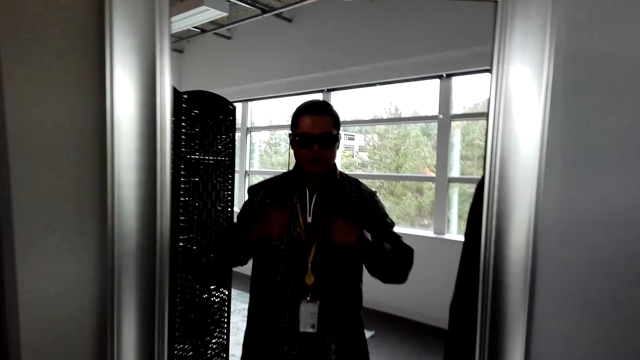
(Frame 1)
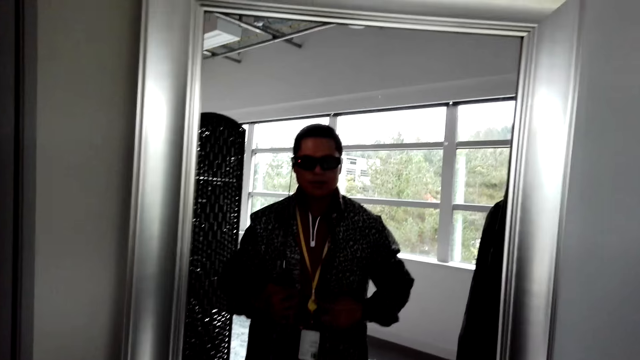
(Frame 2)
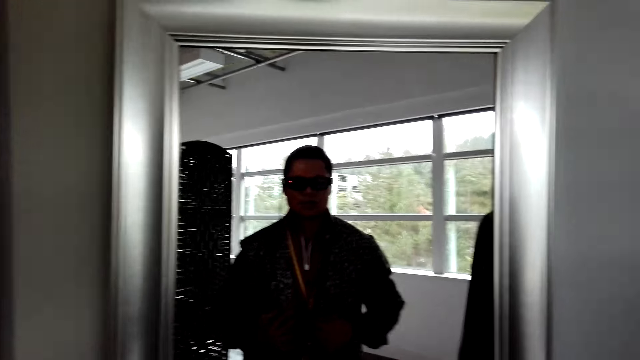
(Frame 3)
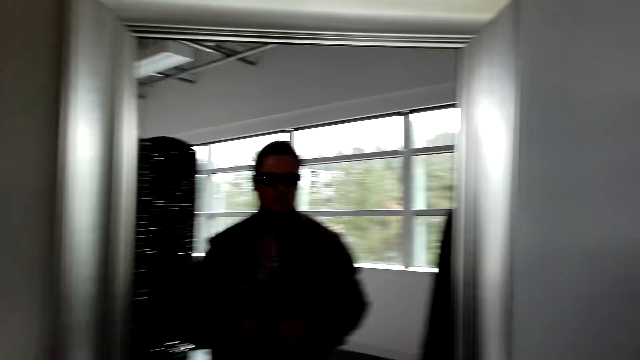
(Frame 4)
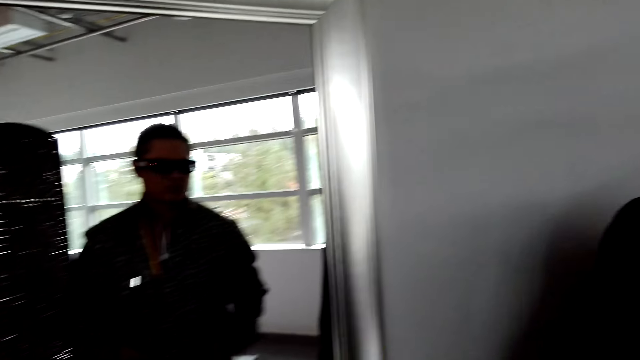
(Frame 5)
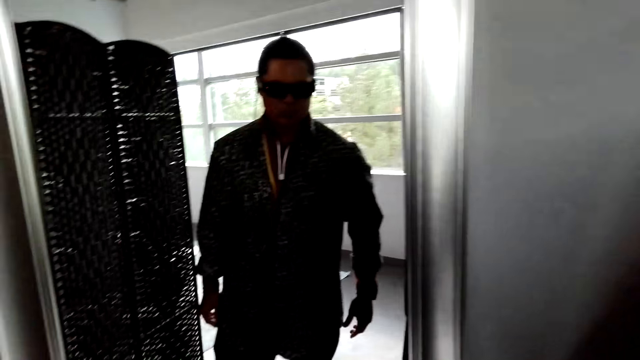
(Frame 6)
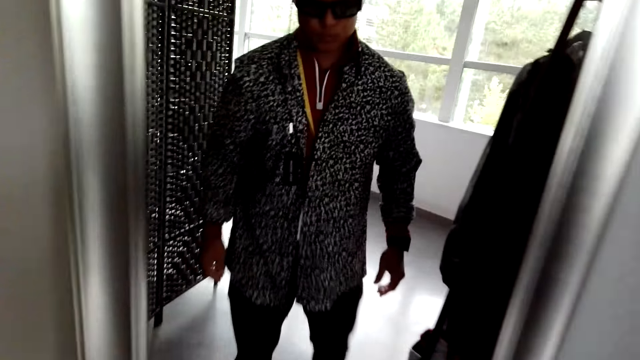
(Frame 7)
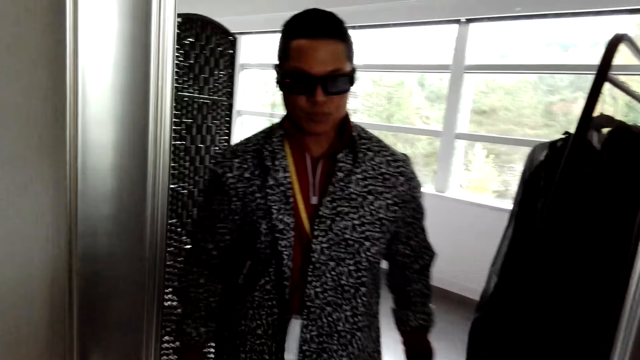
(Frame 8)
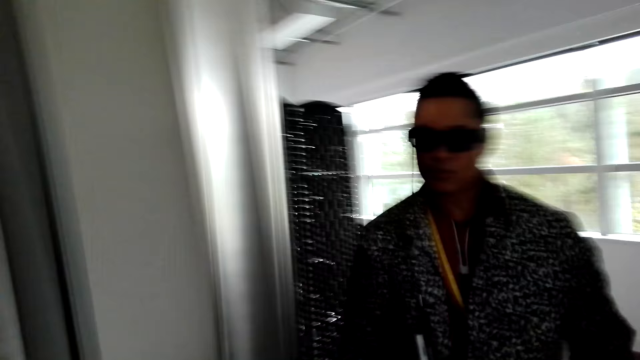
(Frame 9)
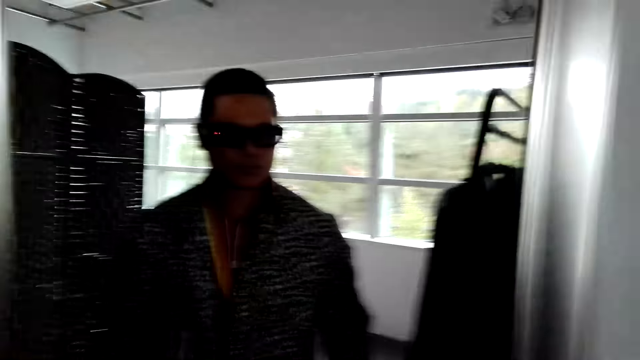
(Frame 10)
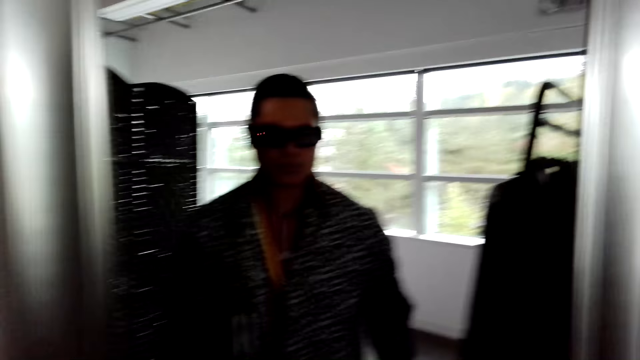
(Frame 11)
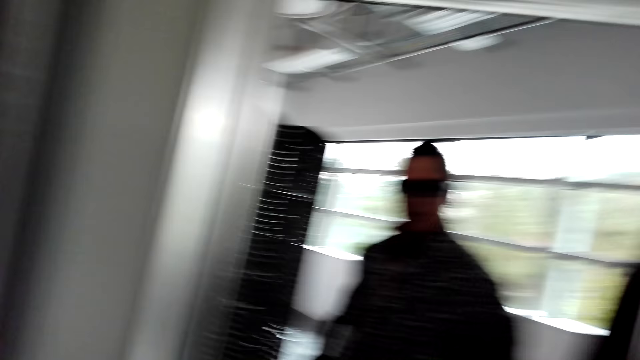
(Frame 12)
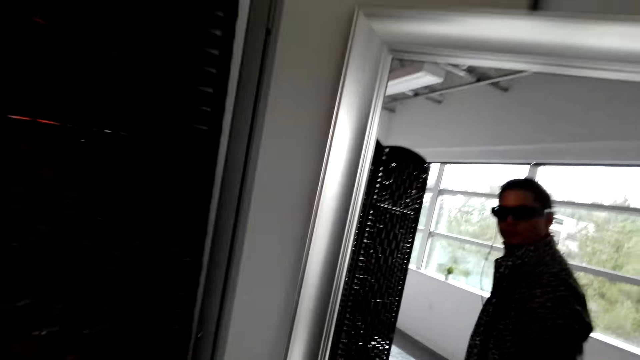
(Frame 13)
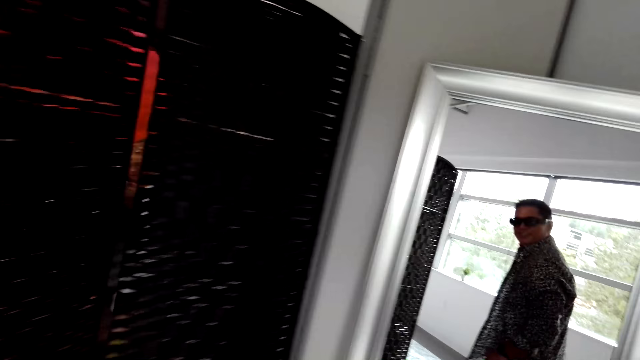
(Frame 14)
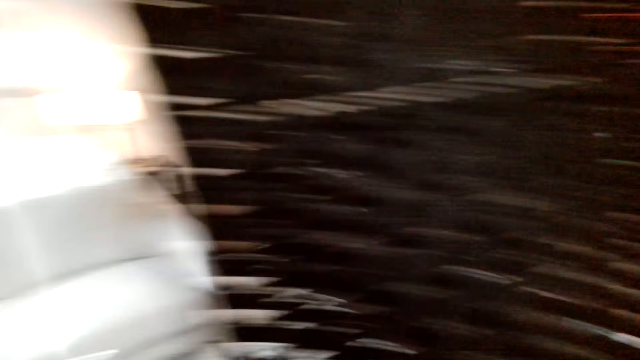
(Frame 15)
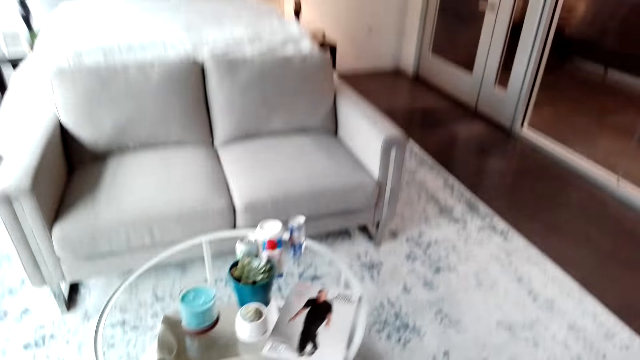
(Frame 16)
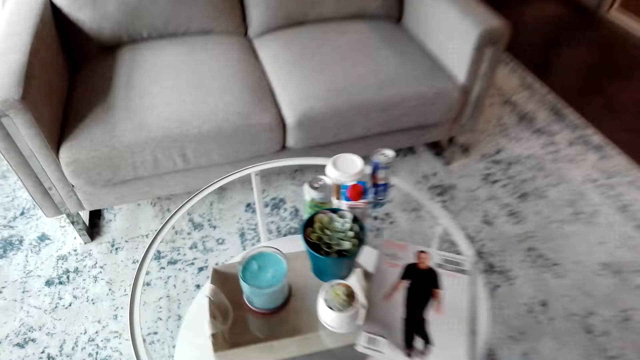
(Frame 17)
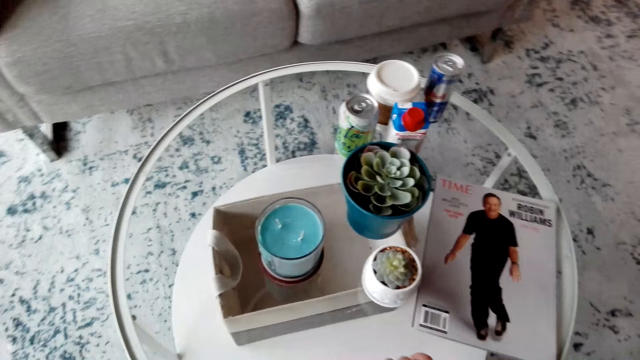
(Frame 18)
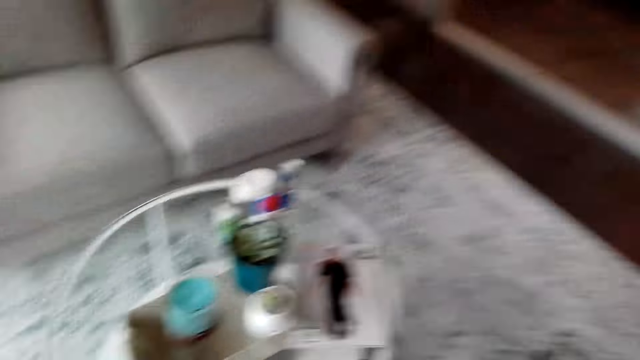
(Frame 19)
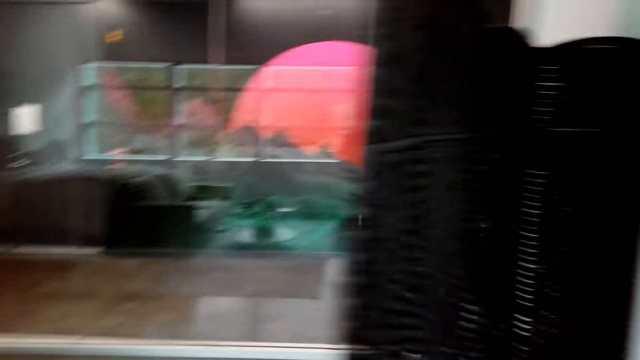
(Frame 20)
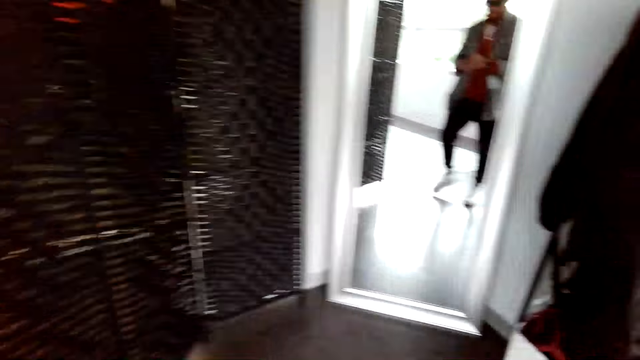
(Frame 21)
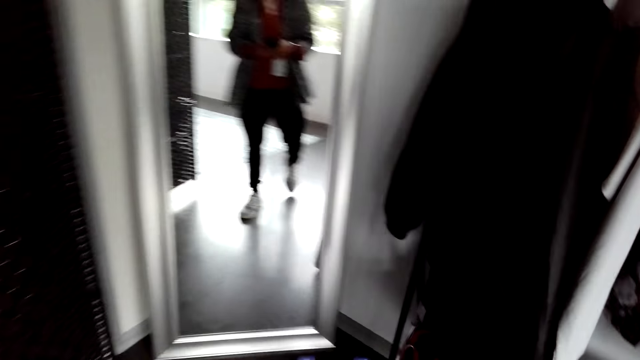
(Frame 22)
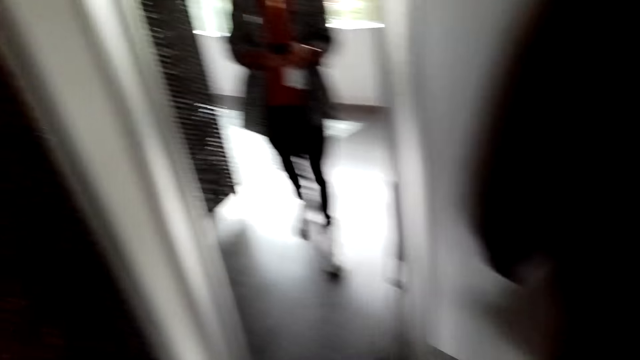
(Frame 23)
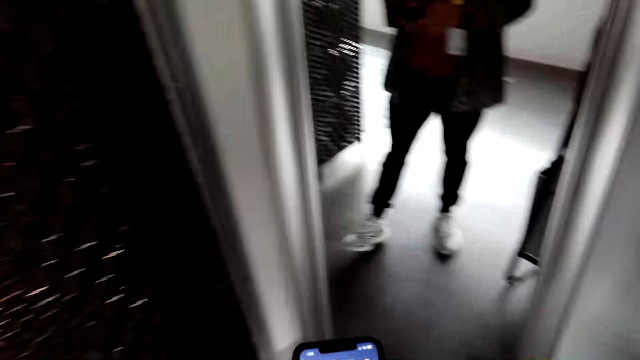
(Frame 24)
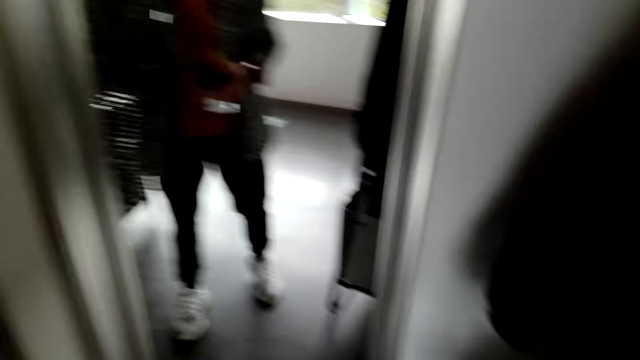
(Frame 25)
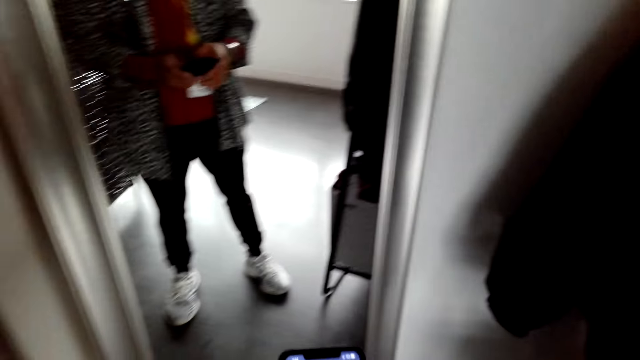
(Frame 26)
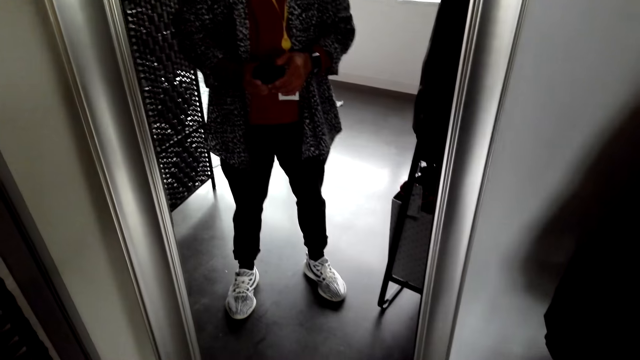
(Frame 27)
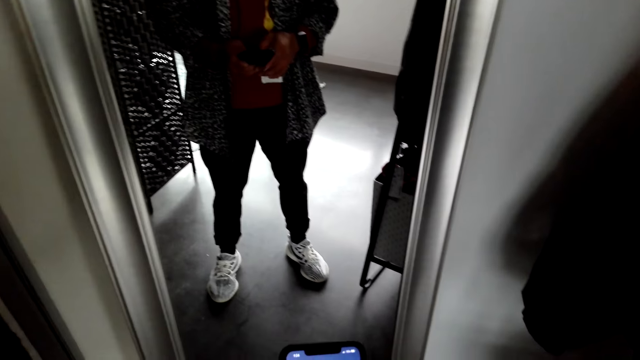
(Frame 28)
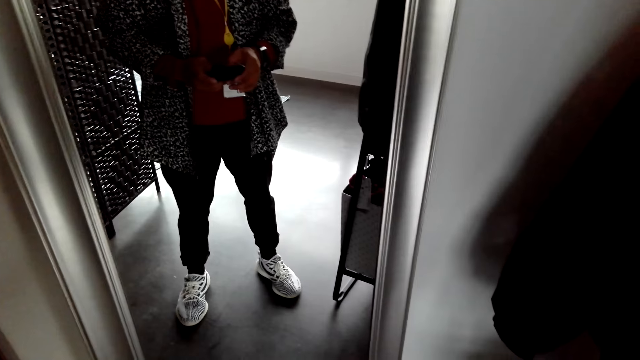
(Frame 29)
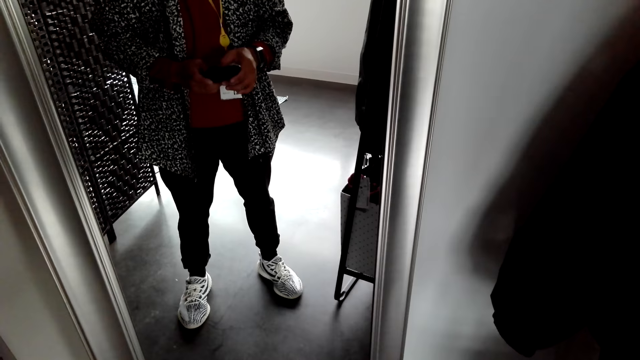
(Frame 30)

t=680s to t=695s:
The camera wearer adjusts a cloth. They look around the room. They pick up a phone from the table. They walk around the room. They use the phone. They take the phone.

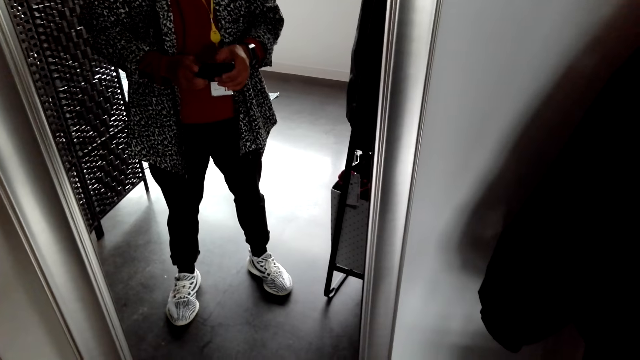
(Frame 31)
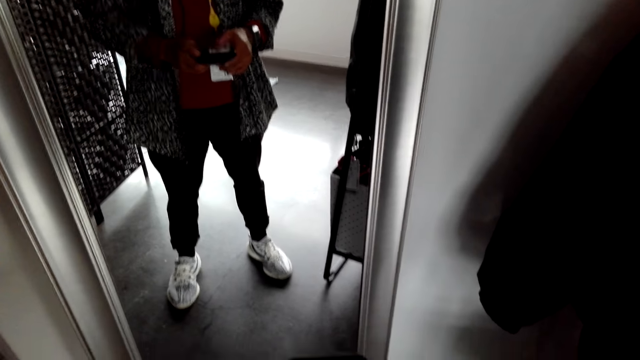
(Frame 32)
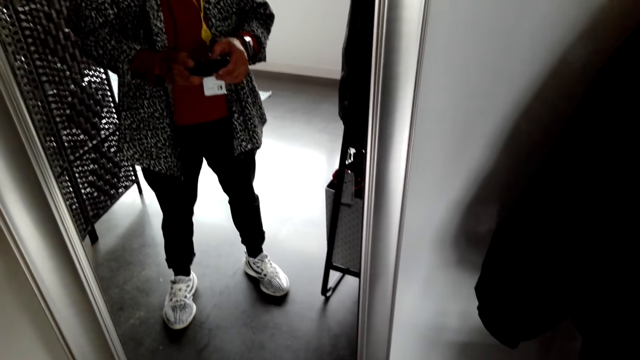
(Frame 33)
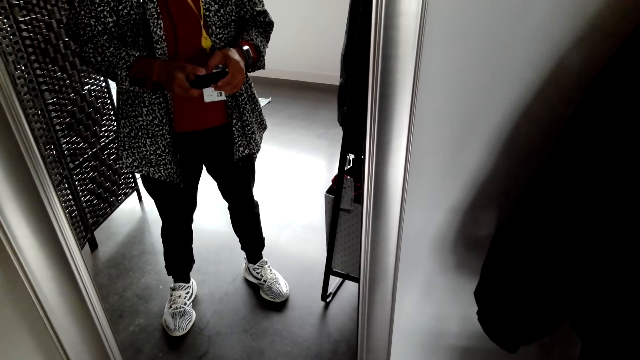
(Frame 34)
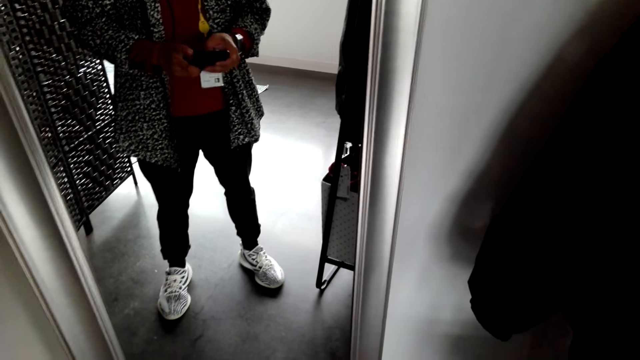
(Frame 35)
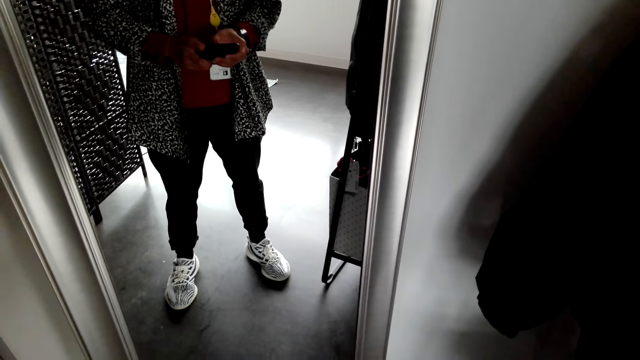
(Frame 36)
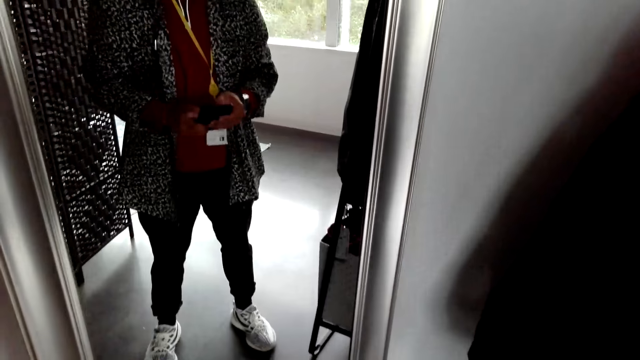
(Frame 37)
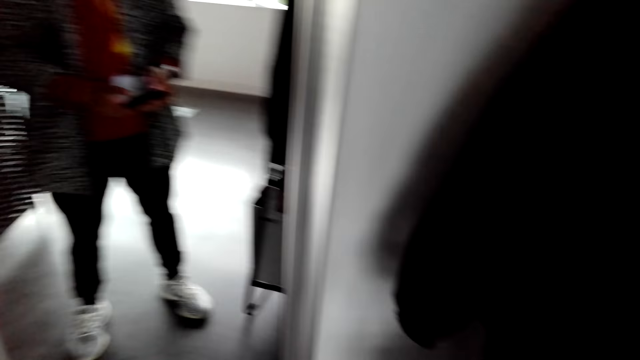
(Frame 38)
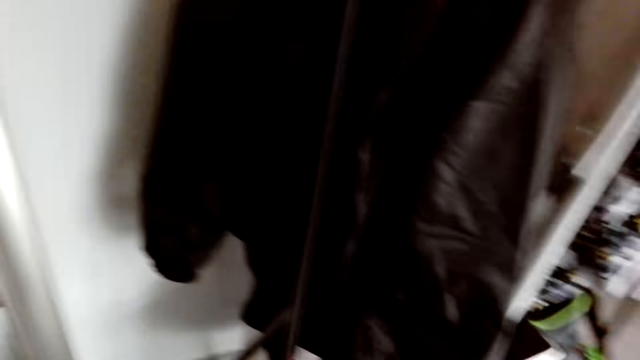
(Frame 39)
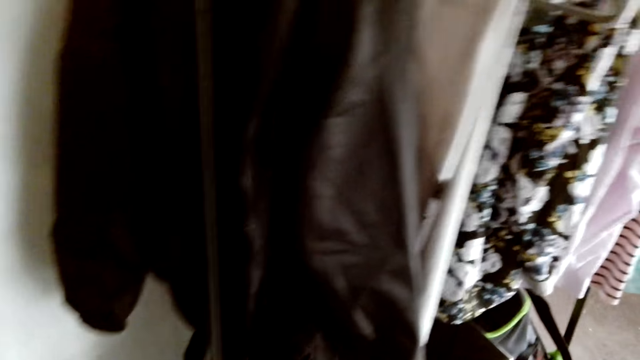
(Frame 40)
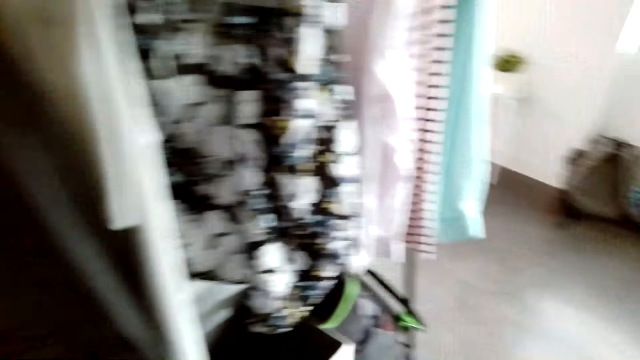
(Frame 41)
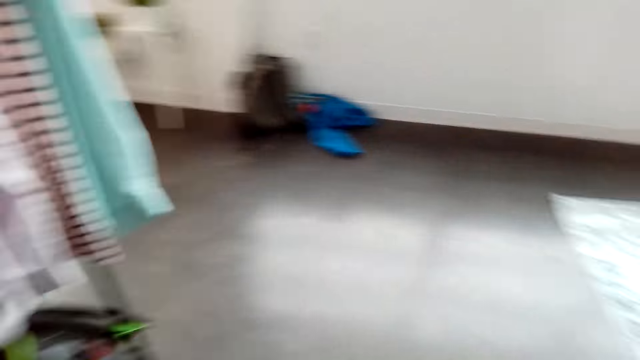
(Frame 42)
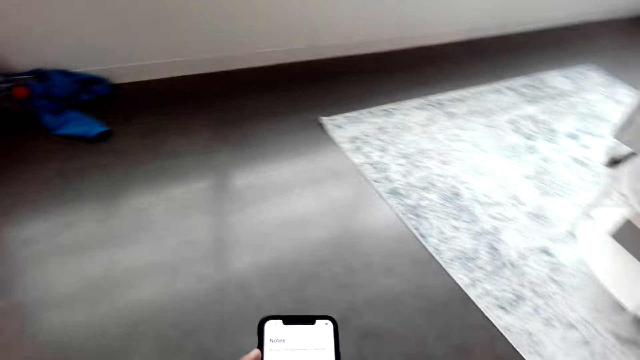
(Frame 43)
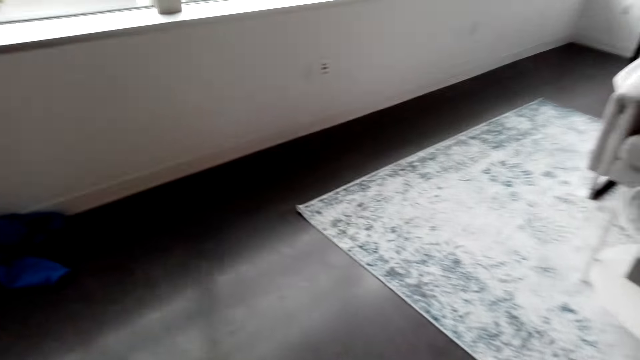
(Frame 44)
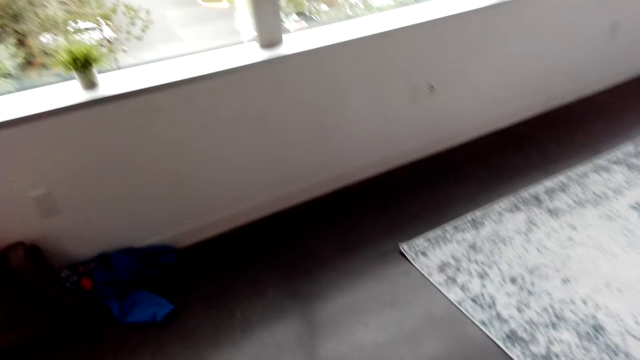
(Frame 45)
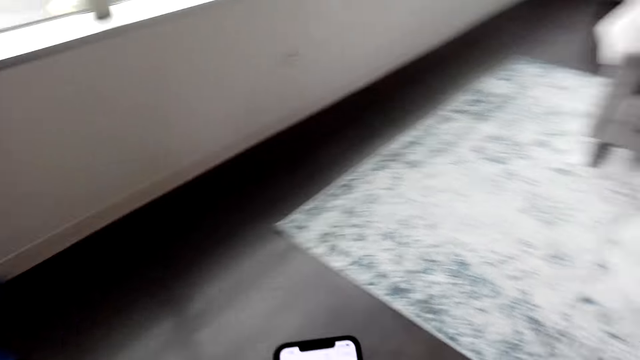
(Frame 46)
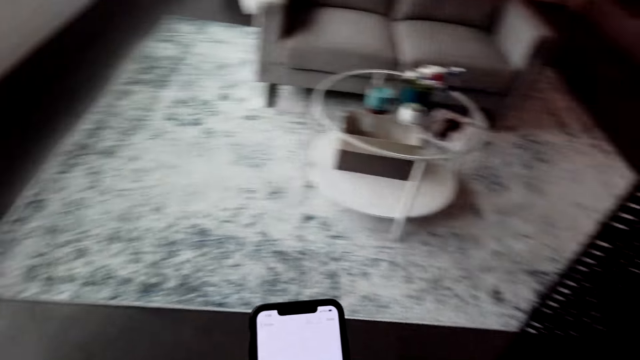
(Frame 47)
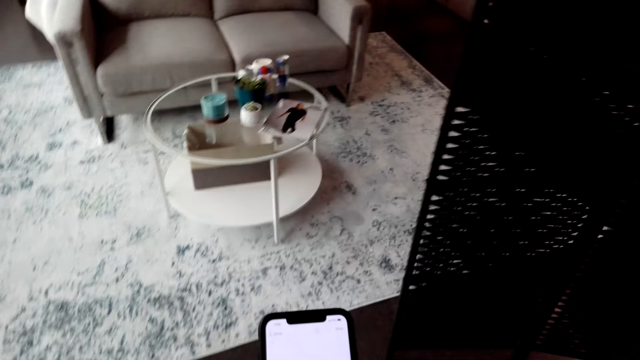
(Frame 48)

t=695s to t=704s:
The camera wearer looks around the room. They walk around the room. They use the phone.
